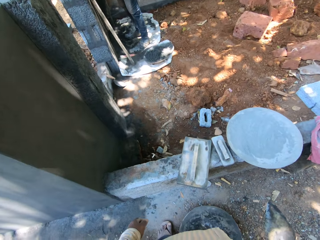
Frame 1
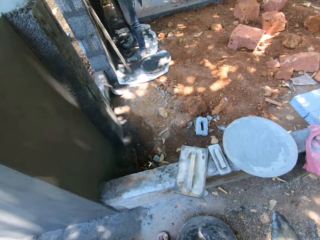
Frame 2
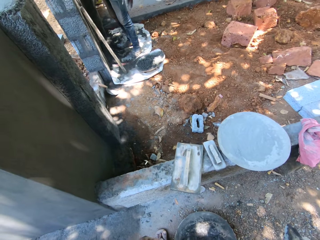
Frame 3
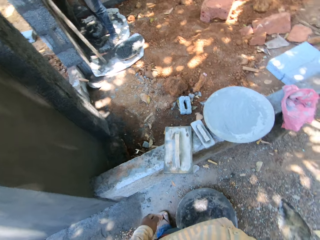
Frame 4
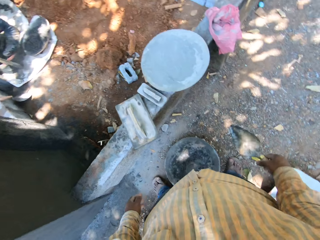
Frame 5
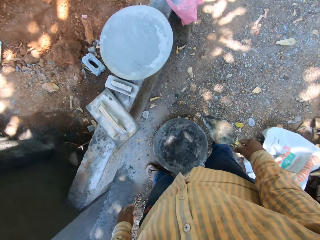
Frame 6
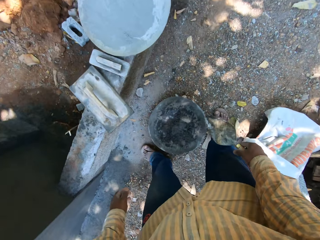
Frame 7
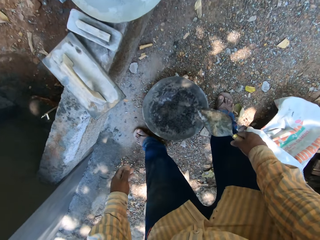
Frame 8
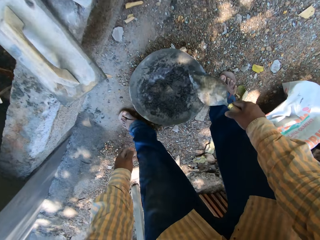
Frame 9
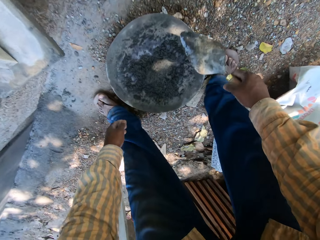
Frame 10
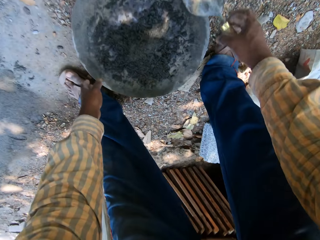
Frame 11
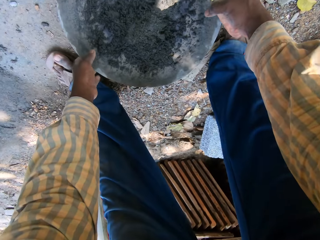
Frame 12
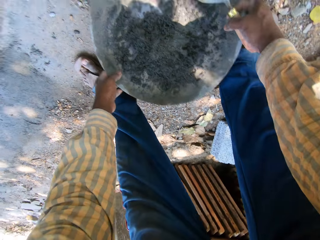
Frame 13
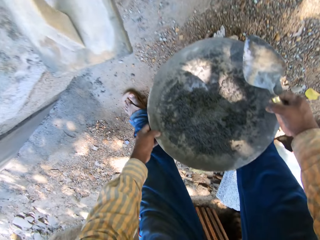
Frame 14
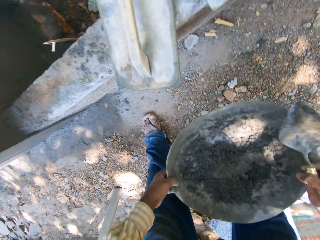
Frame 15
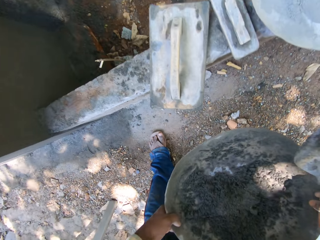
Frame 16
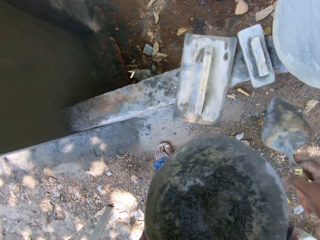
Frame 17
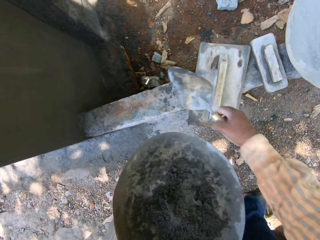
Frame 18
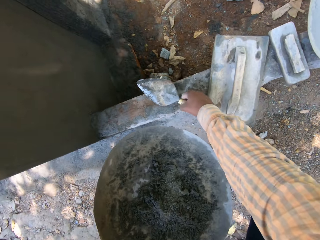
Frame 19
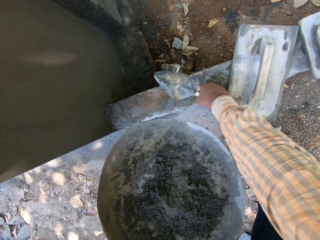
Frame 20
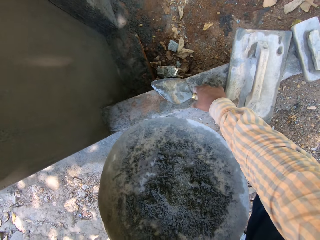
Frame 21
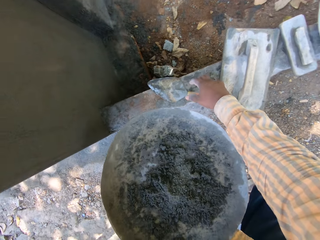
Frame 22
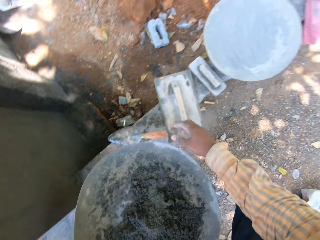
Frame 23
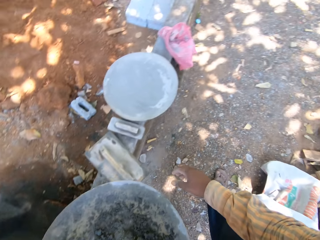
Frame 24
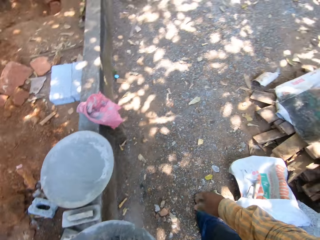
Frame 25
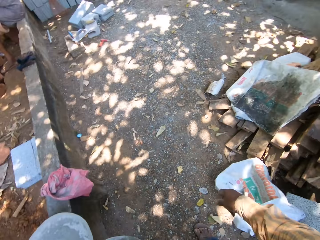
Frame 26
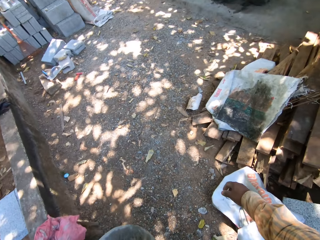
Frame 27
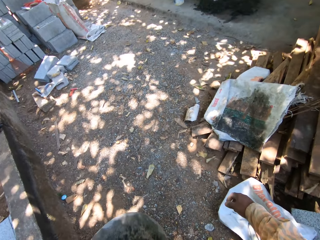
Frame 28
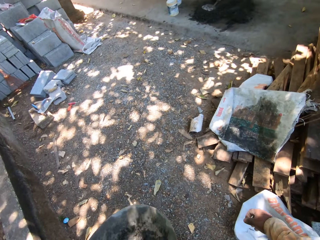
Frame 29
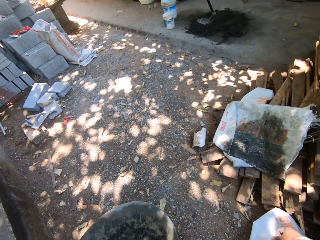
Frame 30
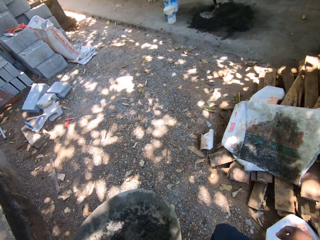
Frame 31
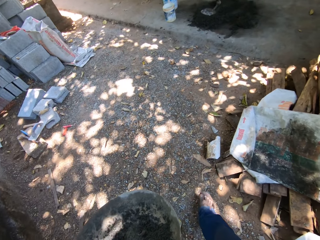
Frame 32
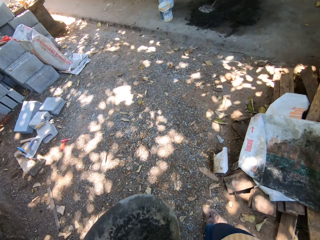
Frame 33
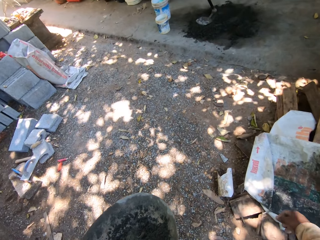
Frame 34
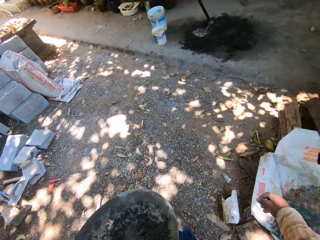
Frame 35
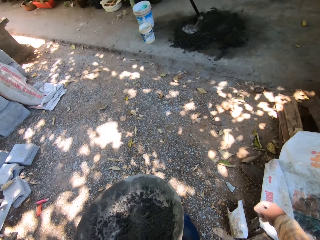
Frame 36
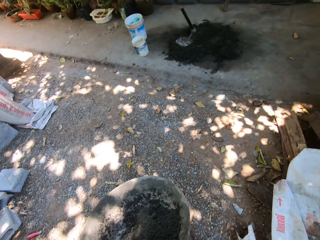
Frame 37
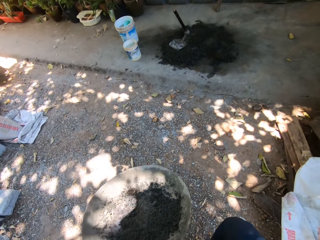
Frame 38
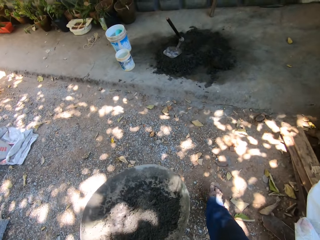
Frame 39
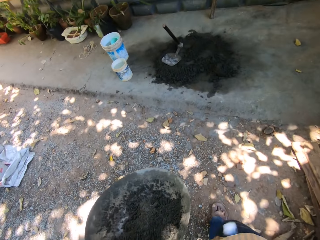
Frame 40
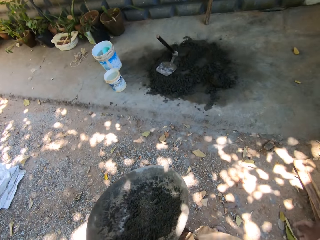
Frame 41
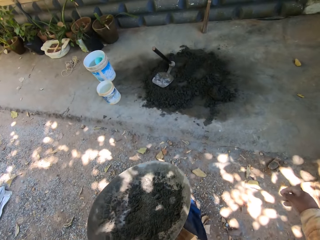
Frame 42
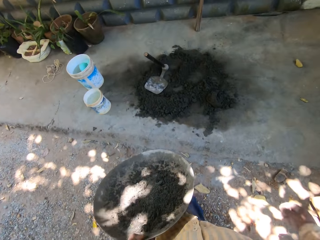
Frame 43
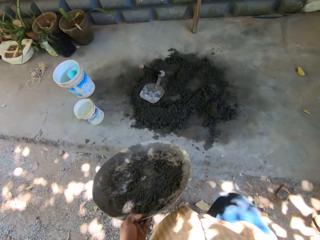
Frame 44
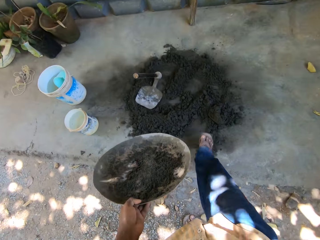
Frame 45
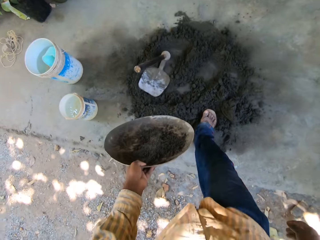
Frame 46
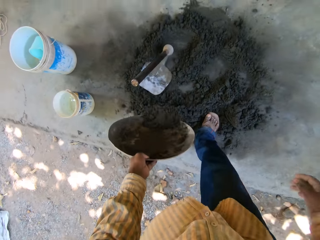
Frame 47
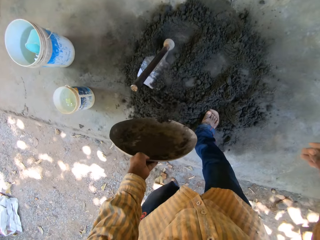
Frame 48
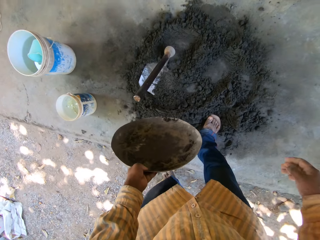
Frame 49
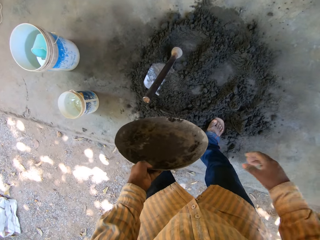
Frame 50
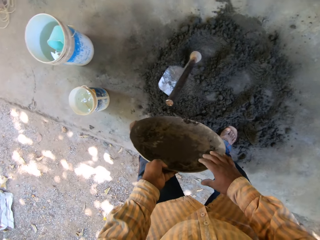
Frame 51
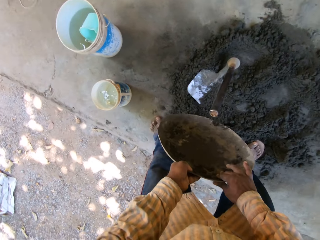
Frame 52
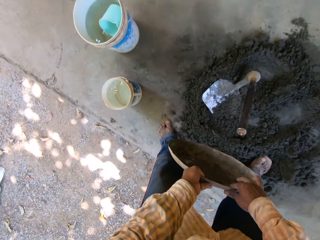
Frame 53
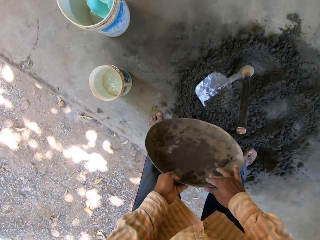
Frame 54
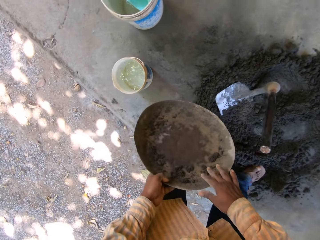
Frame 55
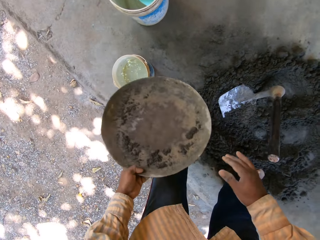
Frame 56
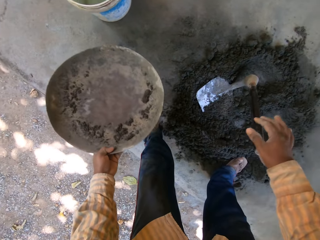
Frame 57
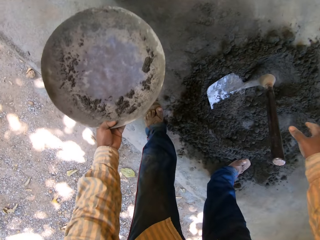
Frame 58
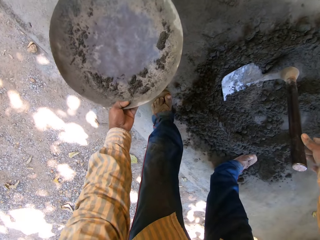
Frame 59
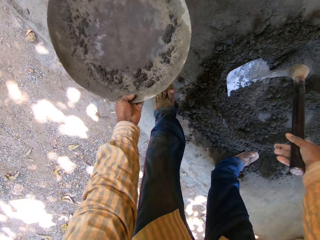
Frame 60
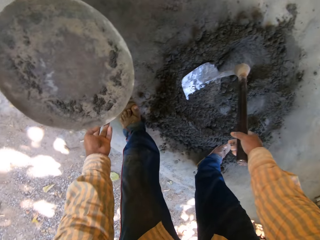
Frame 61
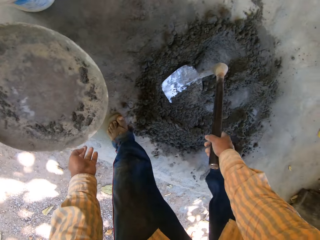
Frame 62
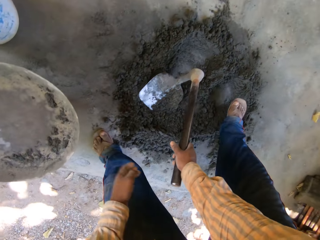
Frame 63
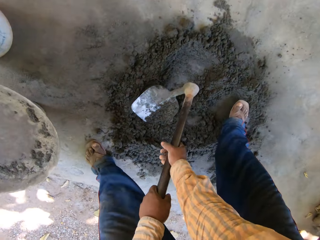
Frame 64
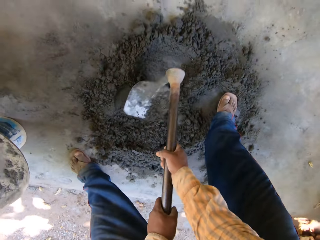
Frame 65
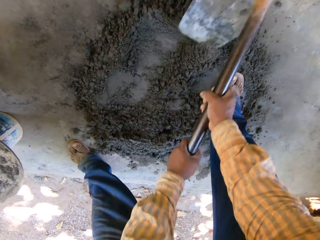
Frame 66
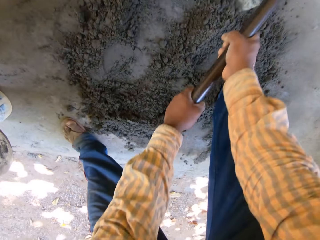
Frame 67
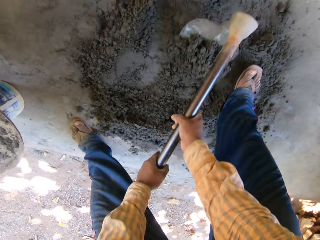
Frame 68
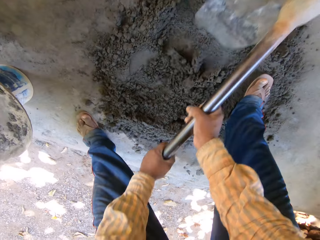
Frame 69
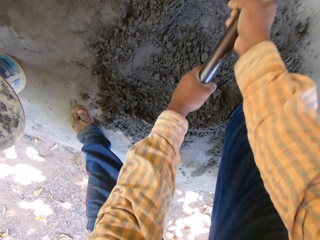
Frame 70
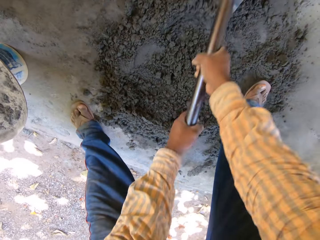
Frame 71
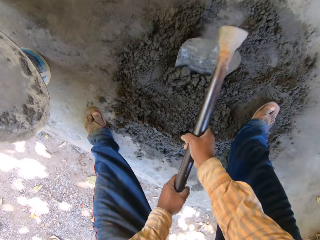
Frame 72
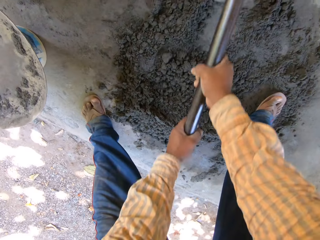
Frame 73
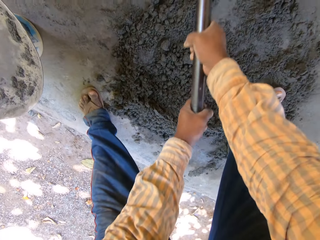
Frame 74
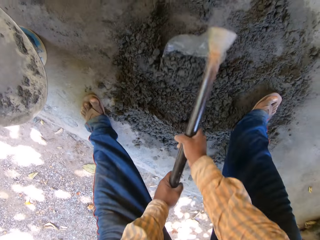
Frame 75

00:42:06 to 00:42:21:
The camera wearer picks the bowl from the floor with both hands. He holds the bowl in his left hand. He places the trowel on the slab with his right hand. He starts to walk. He pours the cement mortar on the floor with the bowl in his left hand. He holds the bowl in both hands. He places the bowl on the bucket with his left hand. He holds a handle of a hoe on the floor in his right hand. He holds the hoe on the floor with both hands. He moves some cement mortar from the floor with the hoe in both hands. He mixes the cement with the hoe.

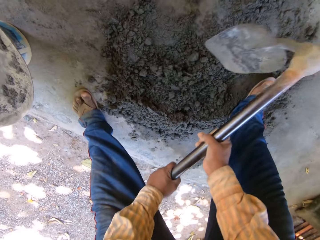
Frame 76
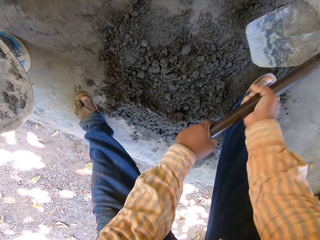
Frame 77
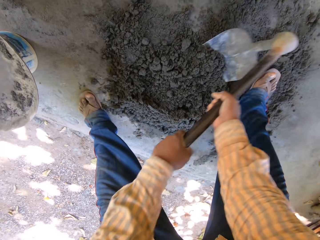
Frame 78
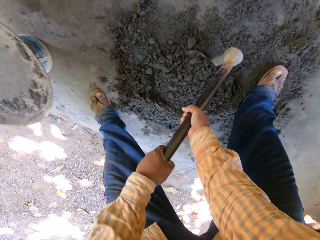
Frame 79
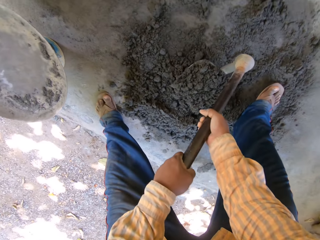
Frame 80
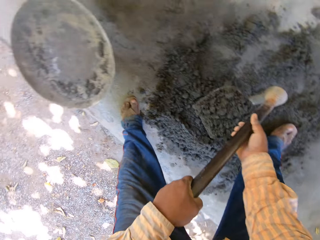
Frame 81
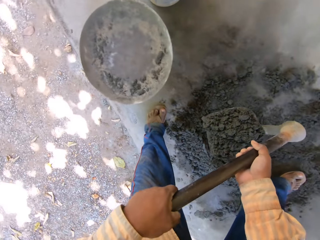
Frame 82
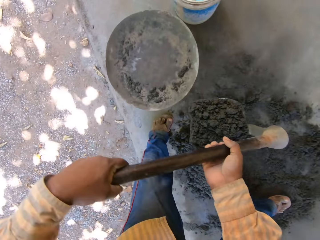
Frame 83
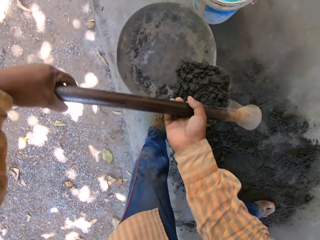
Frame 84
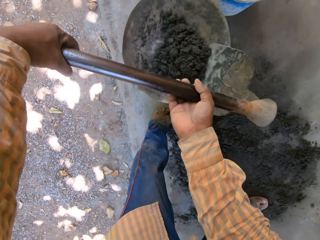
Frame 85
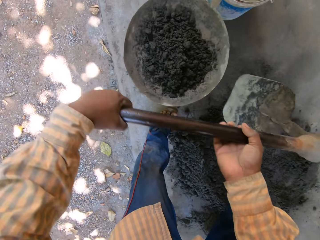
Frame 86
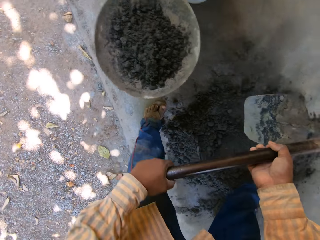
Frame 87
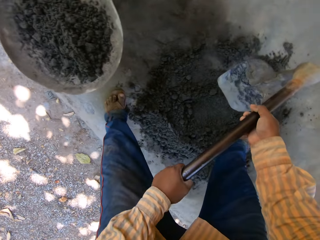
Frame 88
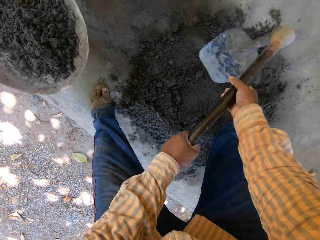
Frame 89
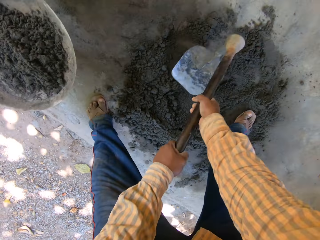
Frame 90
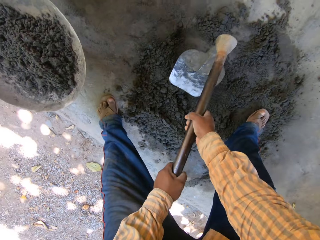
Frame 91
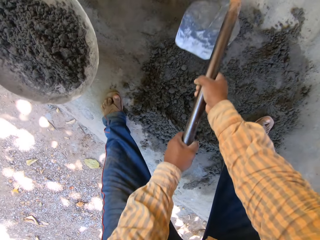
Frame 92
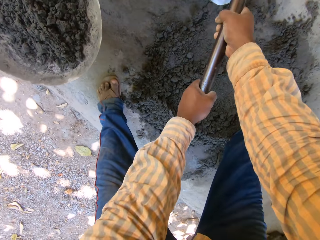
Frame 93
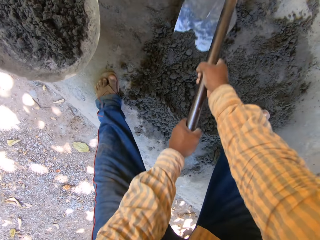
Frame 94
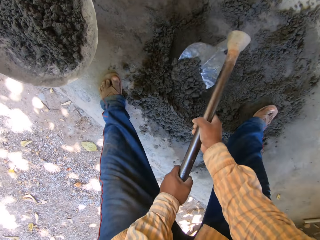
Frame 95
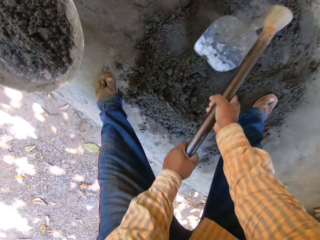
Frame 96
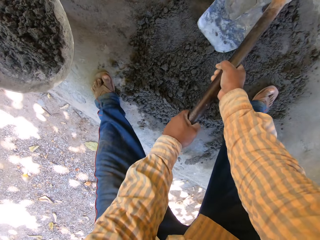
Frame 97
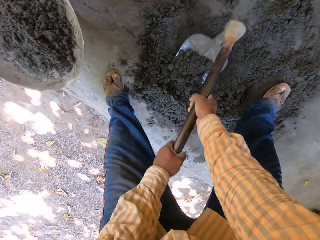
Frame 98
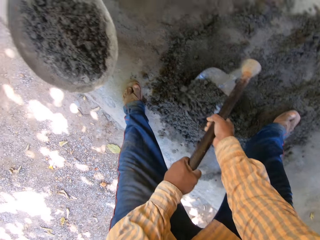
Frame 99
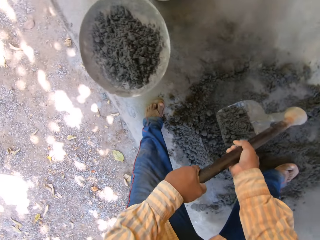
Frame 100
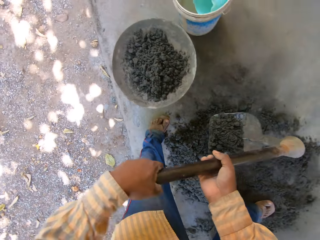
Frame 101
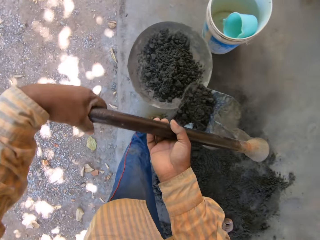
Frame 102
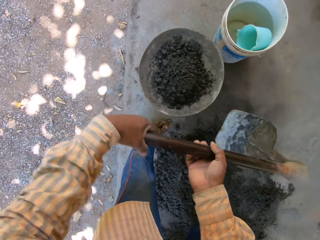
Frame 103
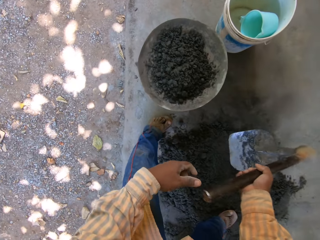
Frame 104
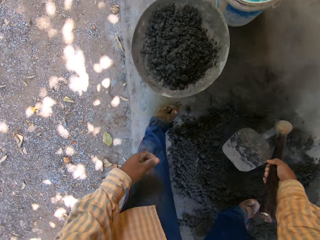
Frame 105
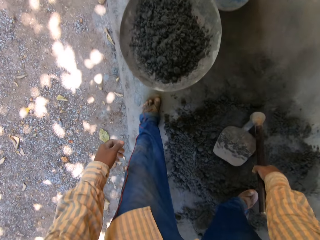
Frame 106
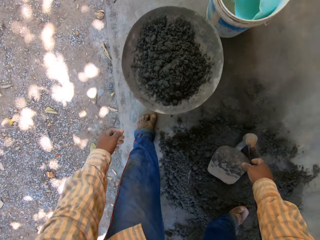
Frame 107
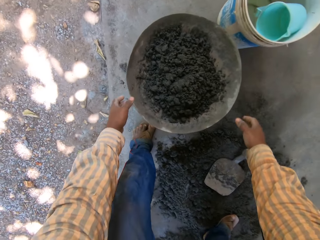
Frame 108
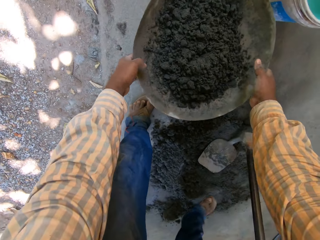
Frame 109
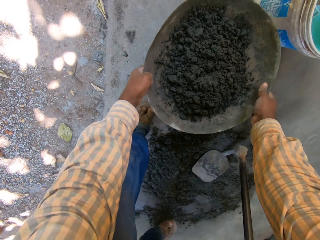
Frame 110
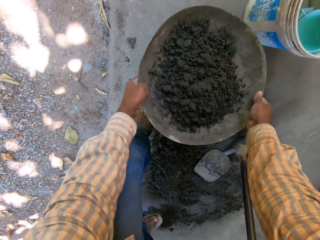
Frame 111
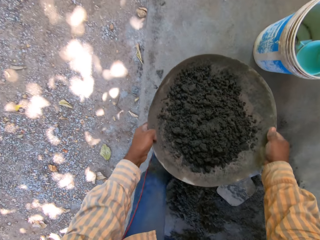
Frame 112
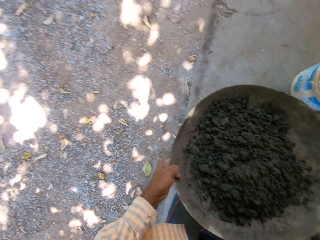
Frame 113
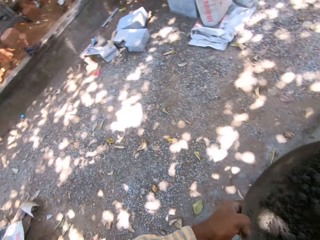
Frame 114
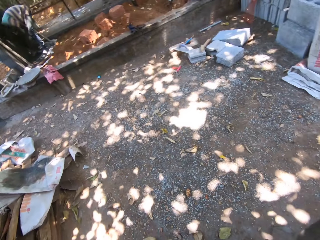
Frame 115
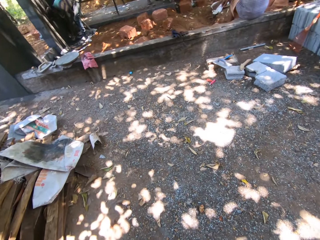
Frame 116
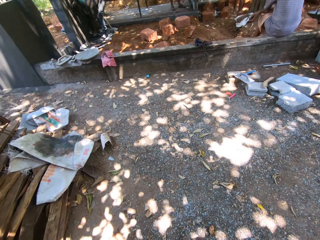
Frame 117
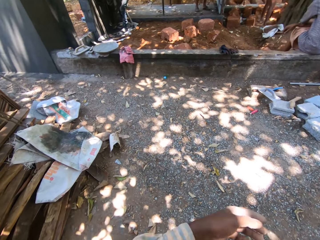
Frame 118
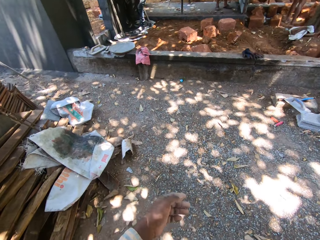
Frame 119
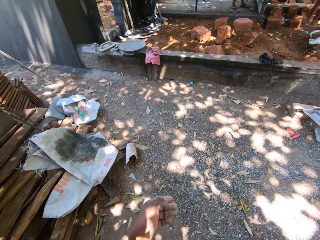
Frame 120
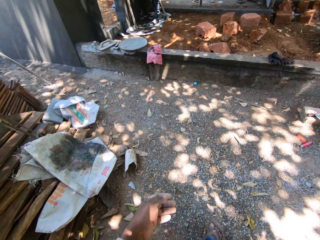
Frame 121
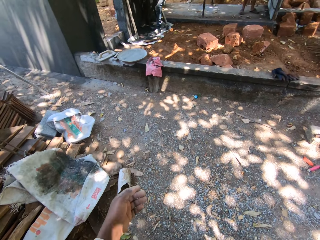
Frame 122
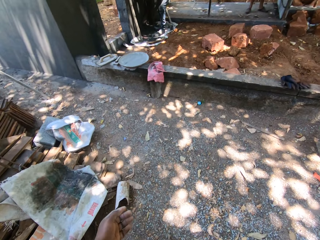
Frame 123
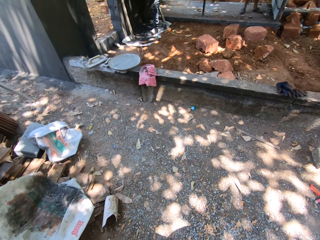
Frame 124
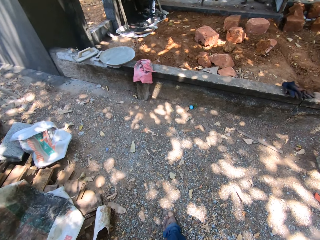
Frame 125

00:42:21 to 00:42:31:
The camera wearer scoops some cement mortar from the floor with the hoe in both hands. He pours the cement mortar in the bowl on the bucket with the hoe in both hands. He scoops some cement mortar from the floor with the hoe in both hands. He pours the cement mortar in the bowl on the bucket with the hoe in both hands. He drops the hoe on the floor with his right hand. He picks the bowl from the bucket in both hands. A man smoothens the wall with a trowel in his right hand.
